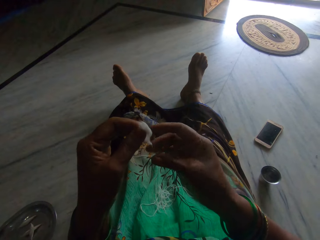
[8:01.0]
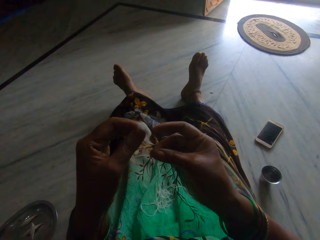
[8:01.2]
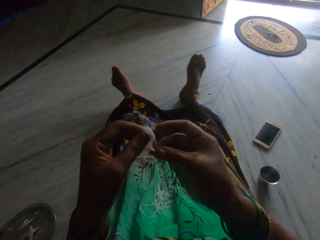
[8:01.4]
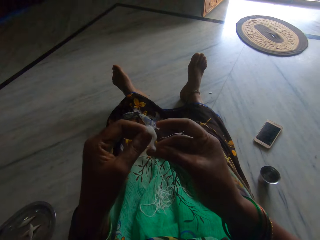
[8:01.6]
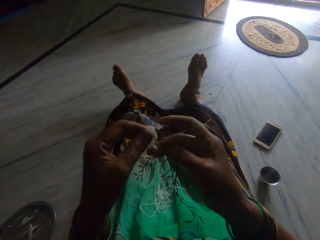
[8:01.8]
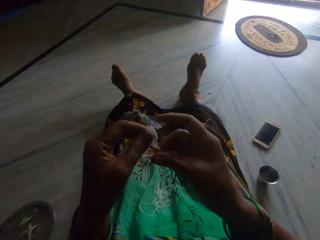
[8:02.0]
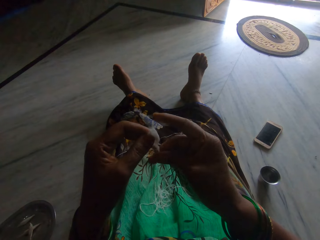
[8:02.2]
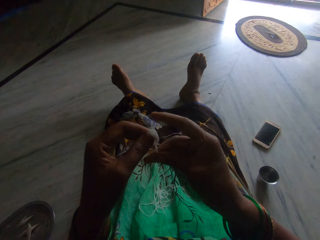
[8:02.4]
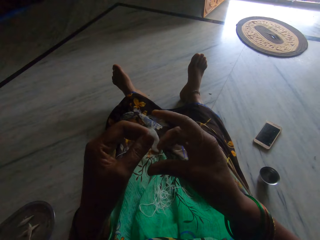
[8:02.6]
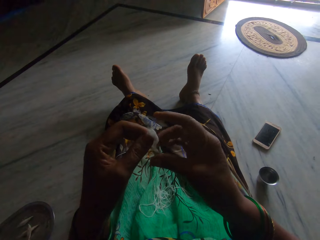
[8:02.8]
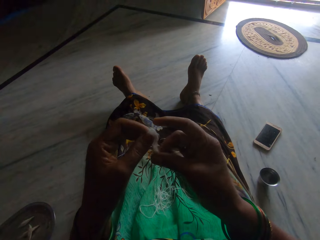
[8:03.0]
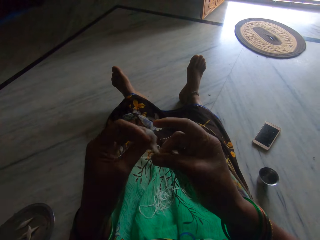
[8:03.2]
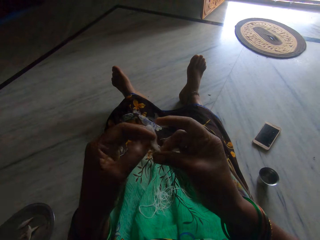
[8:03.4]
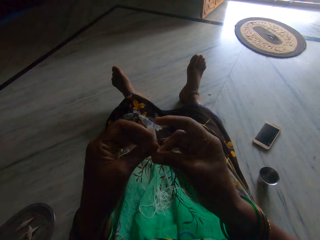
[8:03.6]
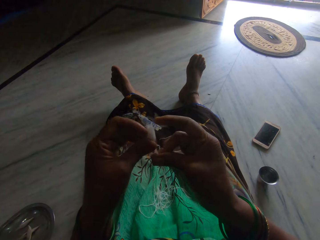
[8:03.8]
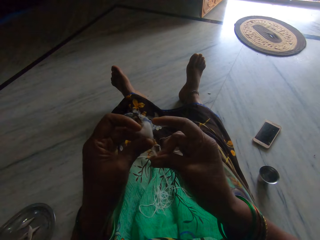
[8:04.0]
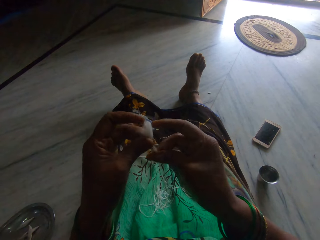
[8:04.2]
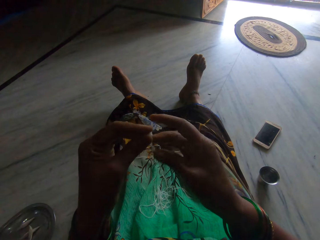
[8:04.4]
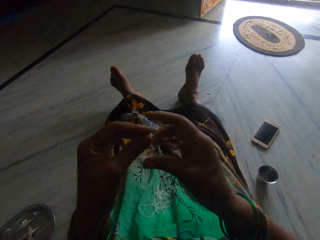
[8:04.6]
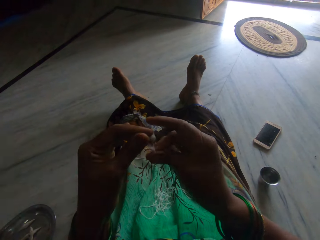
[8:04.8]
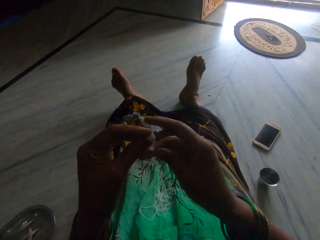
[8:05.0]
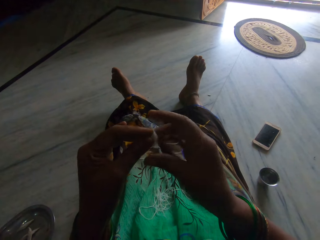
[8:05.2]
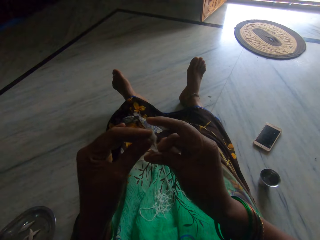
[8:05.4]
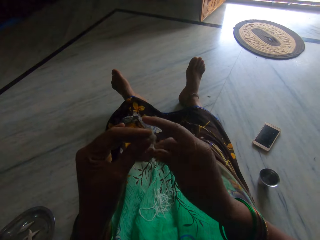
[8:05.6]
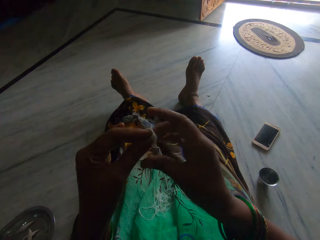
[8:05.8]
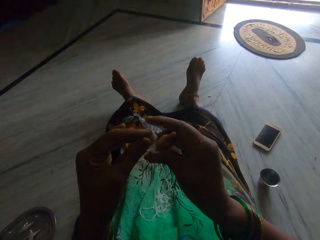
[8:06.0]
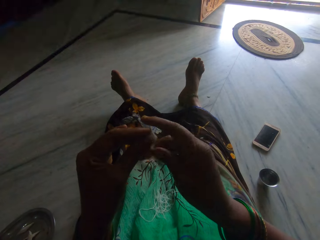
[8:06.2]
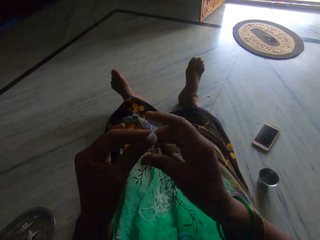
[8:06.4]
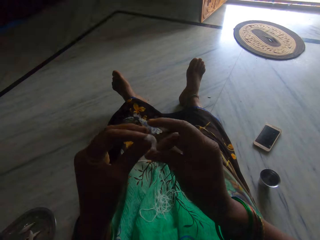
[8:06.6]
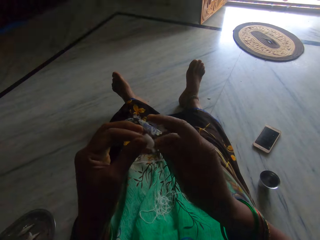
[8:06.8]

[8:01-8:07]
The camera wearer spins the cotton.

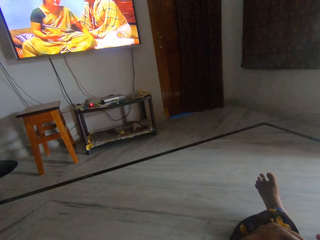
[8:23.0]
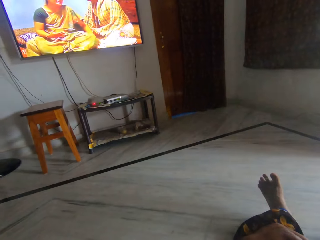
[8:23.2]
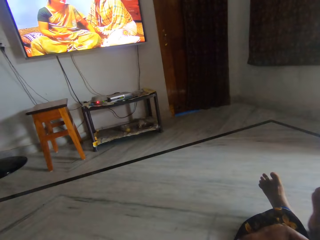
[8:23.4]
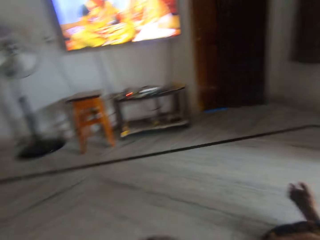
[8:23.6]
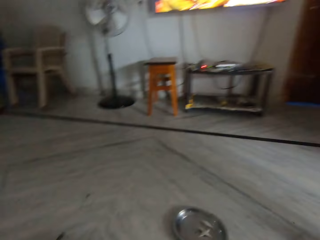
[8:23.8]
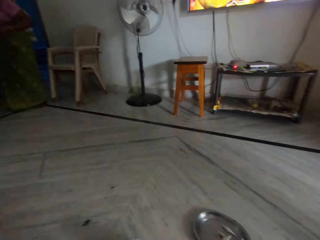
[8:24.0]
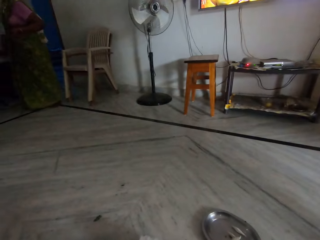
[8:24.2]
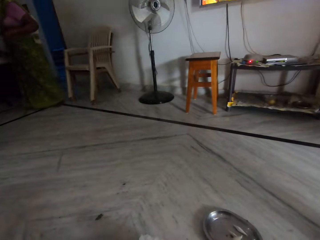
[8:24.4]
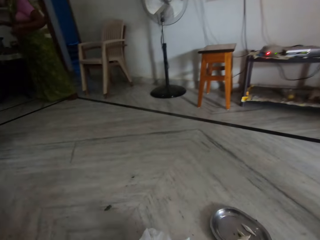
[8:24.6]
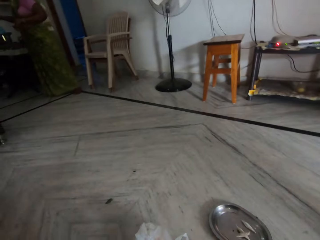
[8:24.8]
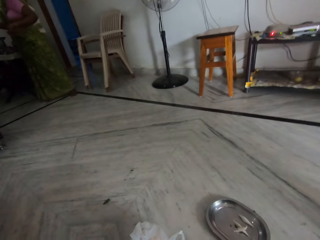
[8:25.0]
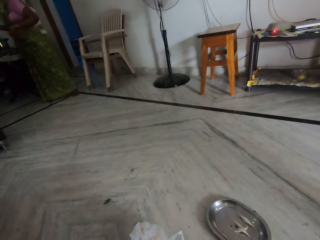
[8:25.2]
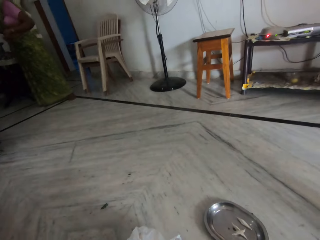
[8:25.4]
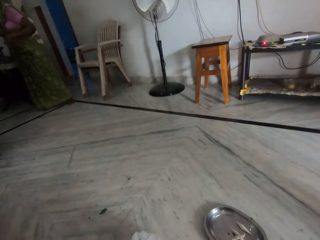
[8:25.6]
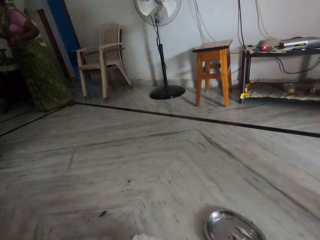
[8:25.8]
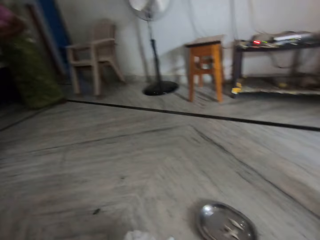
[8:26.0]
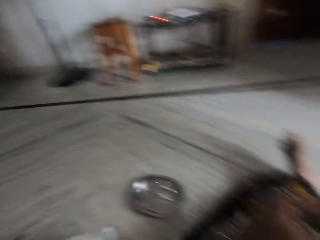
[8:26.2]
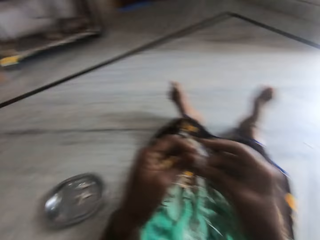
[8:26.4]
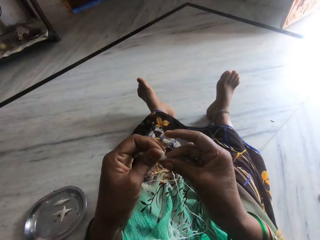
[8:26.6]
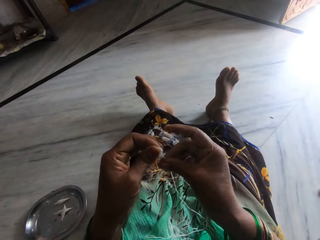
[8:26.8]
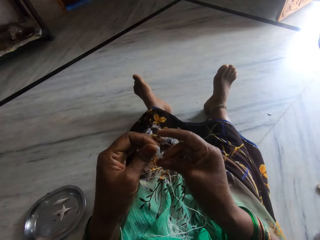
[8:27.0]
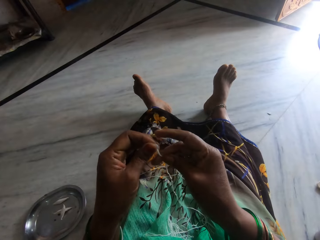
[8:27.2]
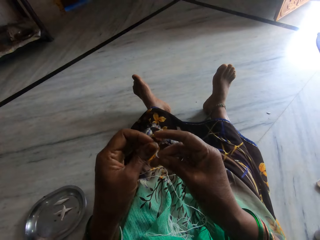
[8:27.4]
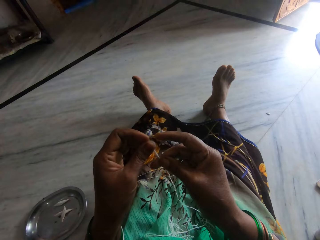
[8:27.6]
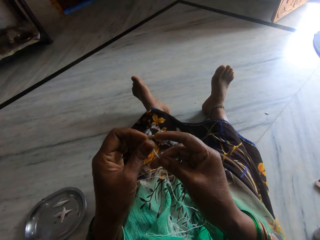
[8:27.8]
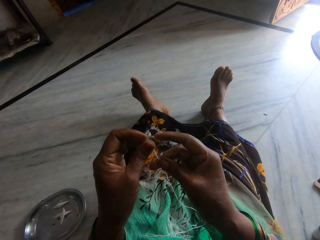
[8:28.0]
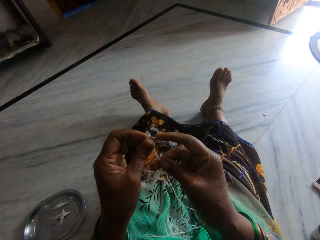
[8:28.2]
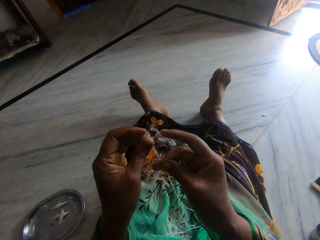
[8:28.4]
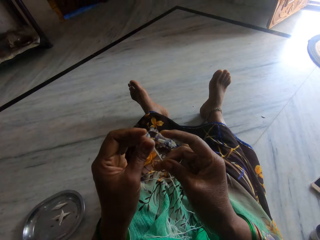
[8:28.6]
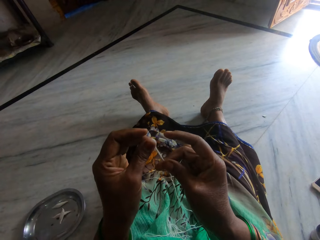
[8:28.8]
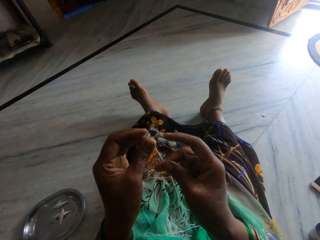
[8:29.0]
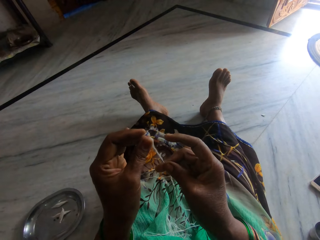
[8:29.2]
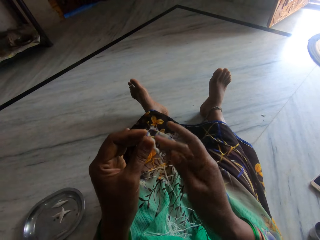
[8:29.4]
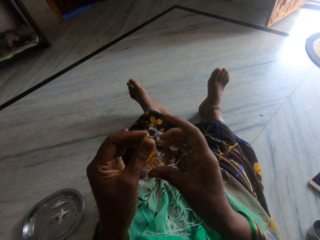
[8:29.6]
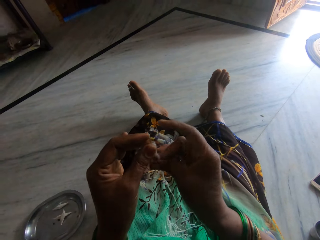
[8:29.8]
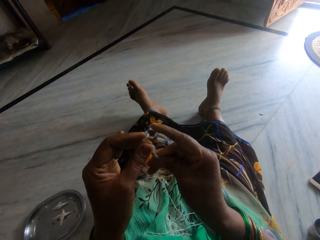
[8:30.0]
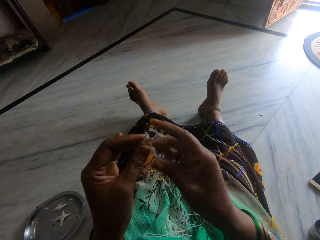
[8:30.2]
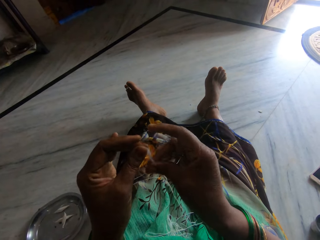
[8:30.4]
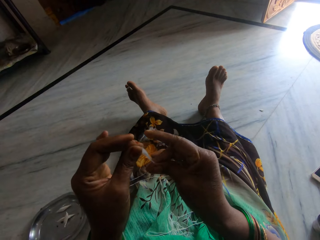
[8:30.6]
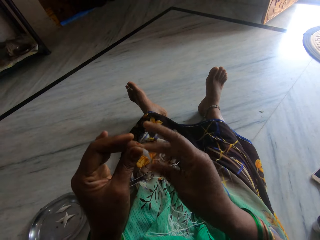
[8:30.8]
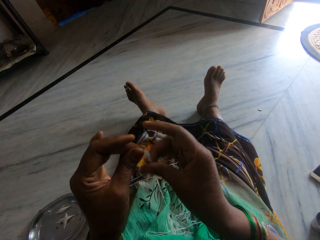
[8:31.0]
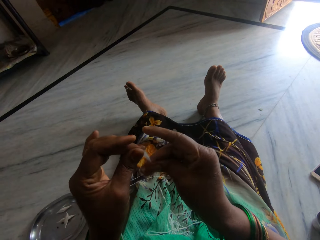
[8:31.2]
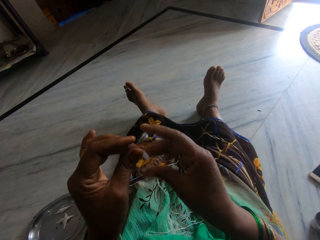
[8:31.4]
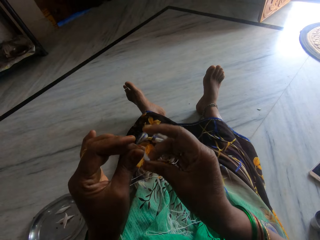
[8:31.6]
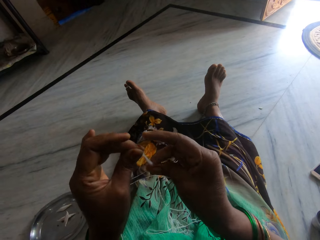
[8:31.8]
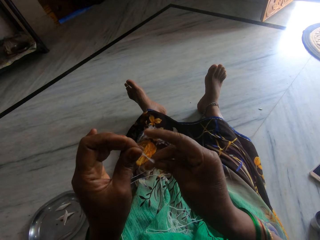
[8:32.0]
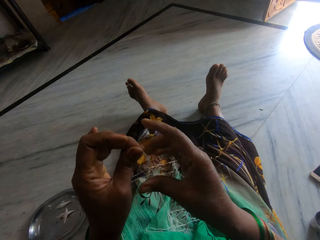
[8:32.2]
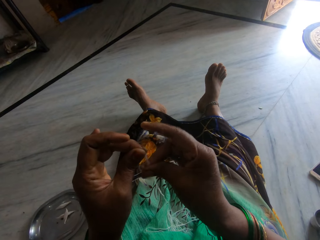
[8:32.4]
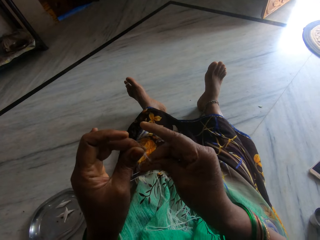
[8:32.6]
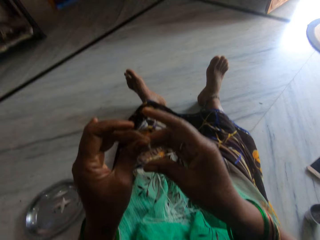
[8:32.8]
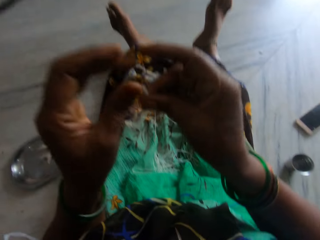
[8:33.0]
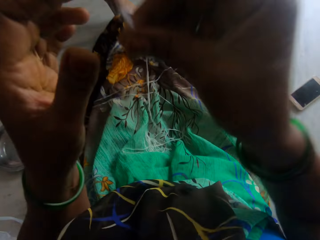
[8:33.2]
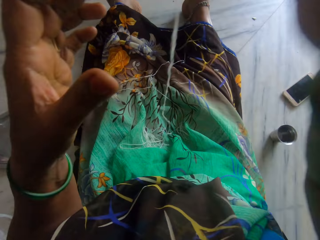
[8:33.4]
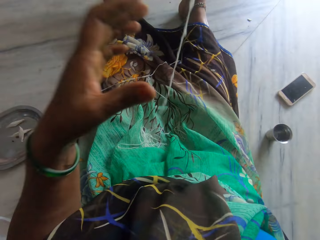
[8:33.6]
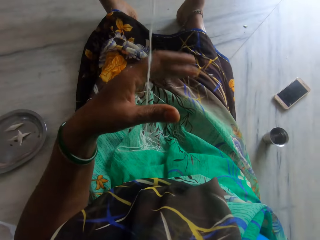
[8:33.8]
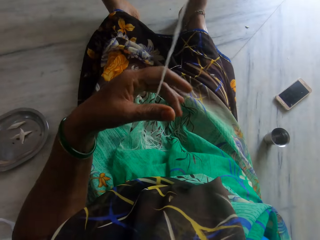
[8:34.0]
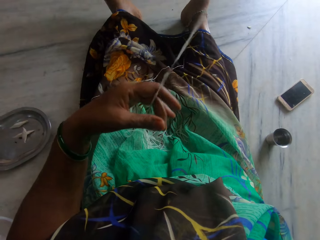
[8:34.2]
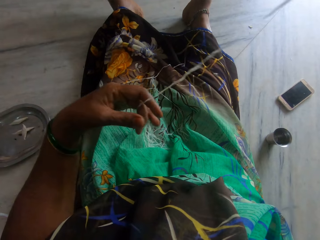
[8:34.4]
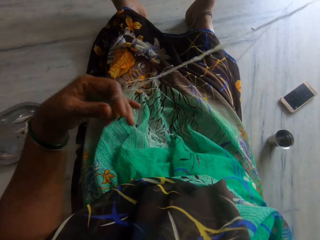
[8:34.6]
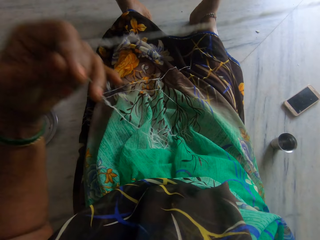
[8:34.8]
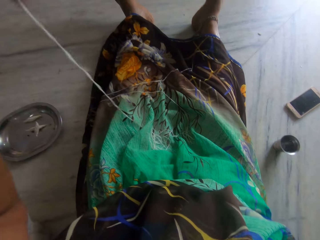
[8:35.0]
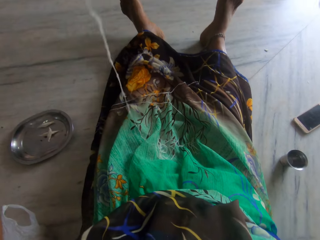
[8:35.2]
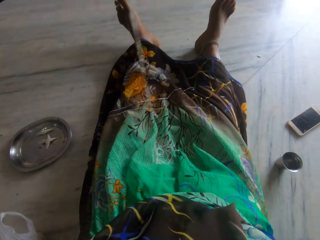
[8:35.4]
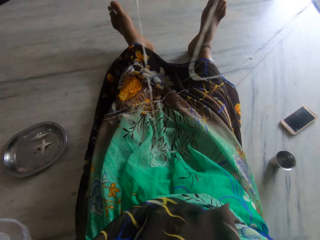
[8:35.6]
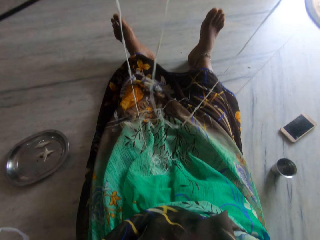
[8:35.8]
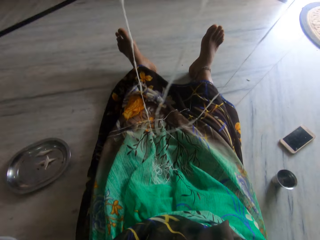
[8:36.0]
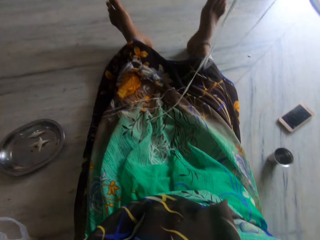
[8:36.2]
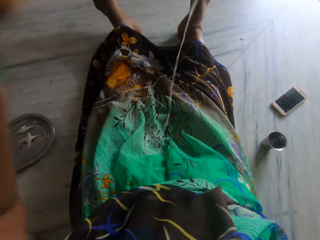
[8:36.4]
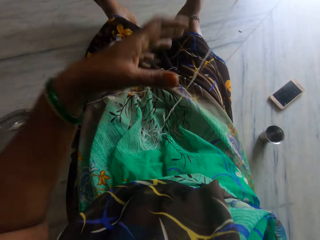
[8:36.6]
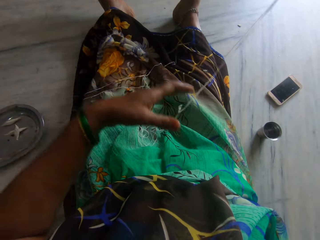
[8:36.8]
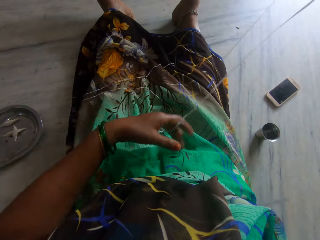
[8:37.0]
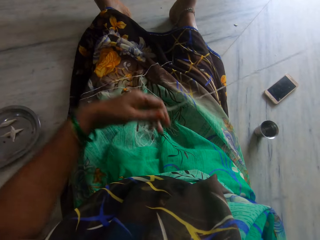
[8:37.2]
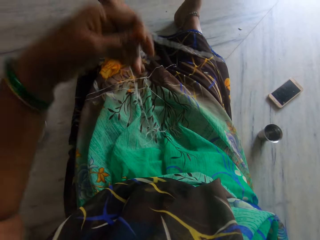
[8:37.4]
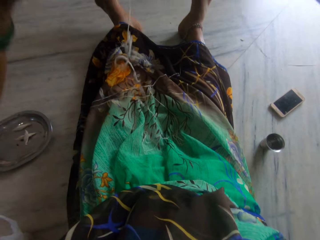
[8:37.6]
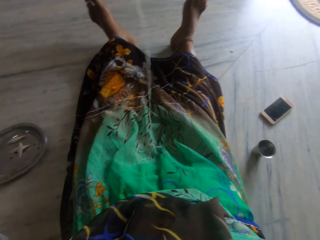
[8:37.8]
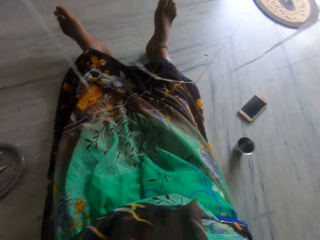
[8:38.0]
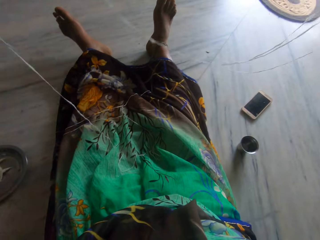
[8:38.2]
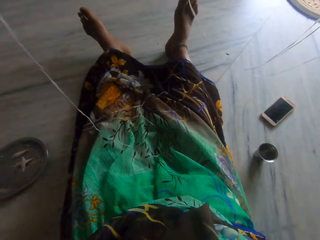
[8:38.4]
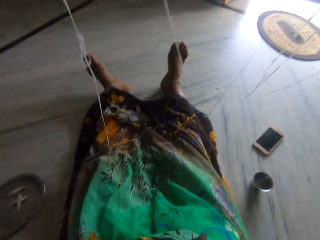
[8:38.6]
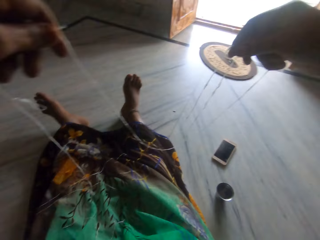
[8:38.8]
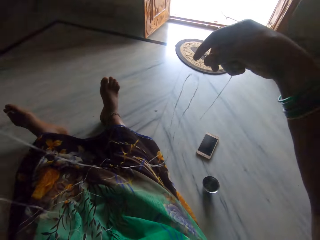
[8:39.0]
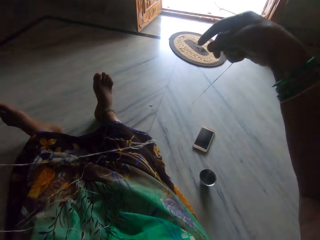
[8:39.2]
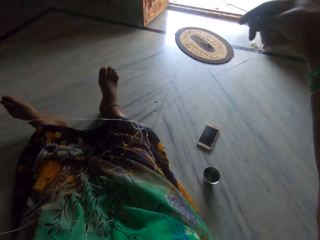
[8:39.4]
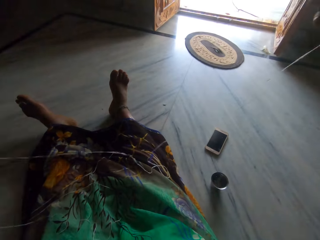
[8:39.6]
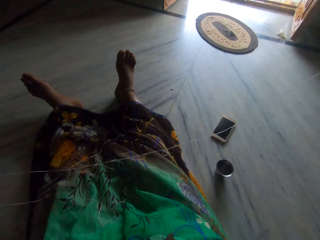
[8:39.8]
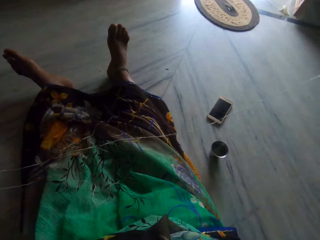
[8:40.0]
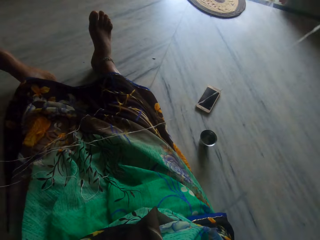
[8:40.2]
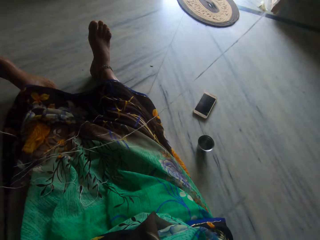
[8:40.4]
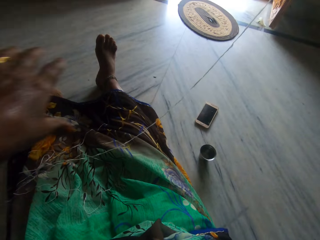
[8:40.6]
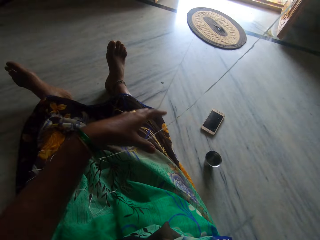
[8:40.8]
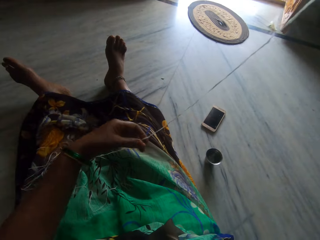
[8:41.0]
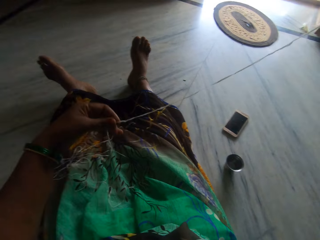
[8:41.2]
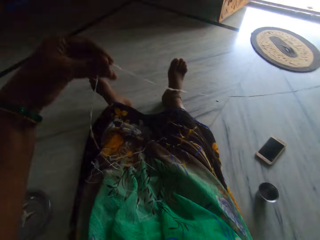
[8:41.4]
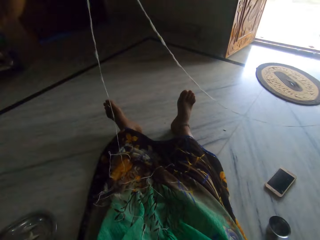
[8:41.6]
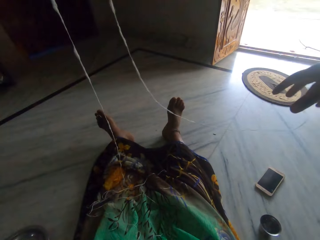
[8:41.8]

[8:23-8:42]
A woman stands on the other side of the room. The camera wearer twines the thread with a hand. They raise the cotton up.
